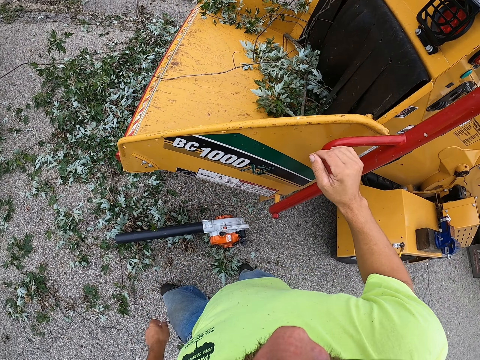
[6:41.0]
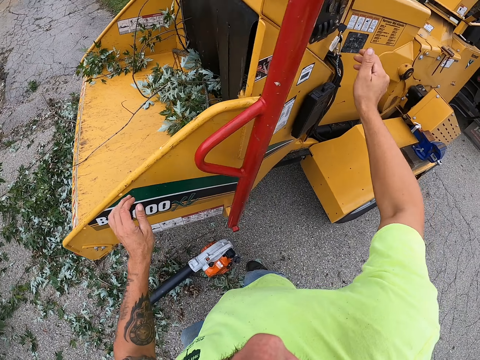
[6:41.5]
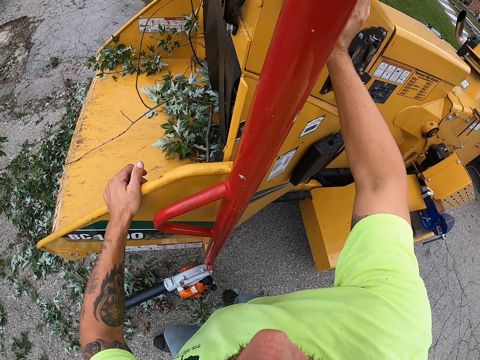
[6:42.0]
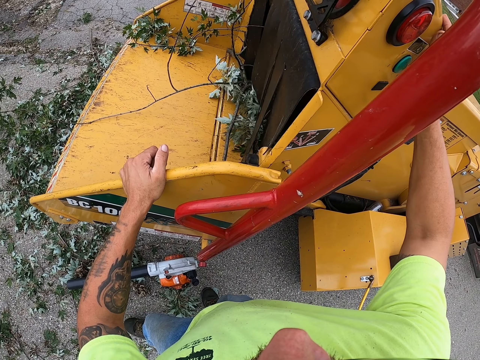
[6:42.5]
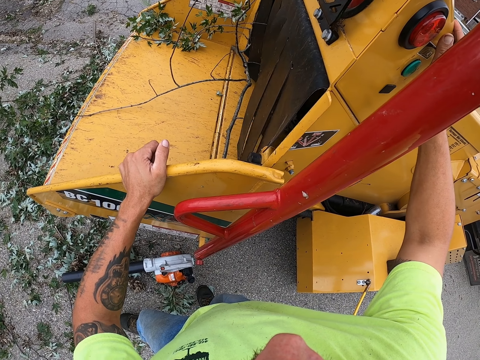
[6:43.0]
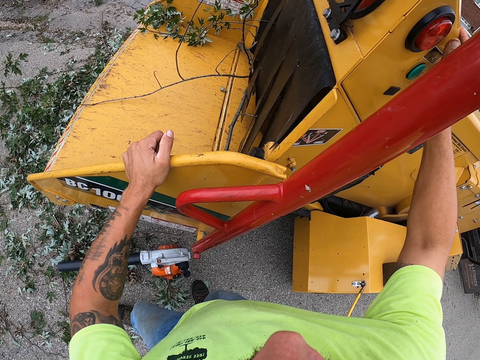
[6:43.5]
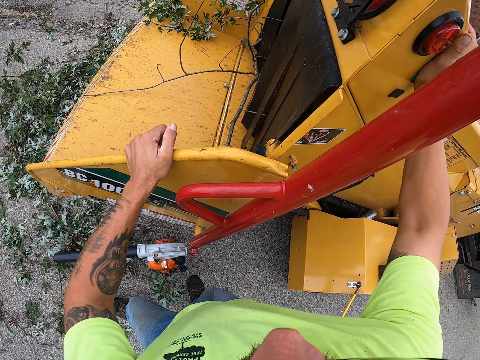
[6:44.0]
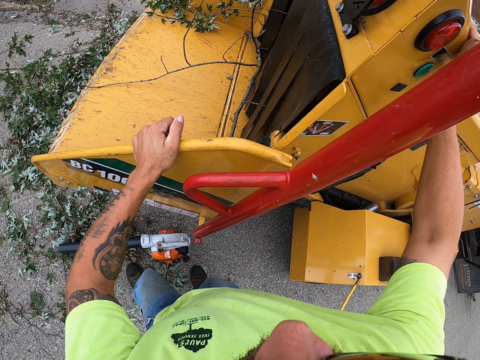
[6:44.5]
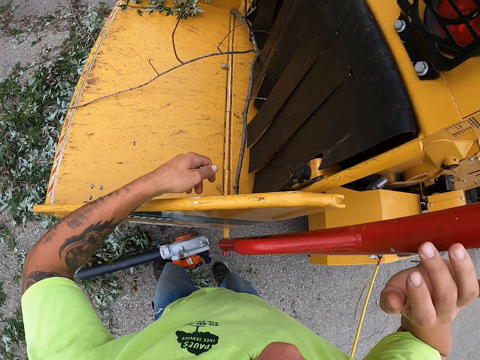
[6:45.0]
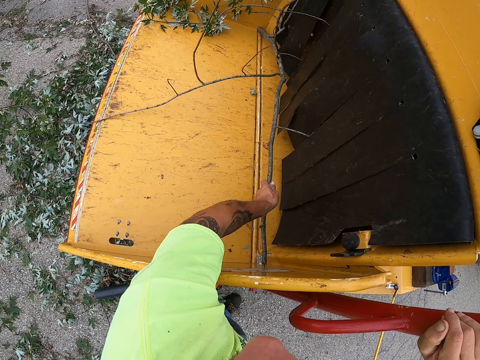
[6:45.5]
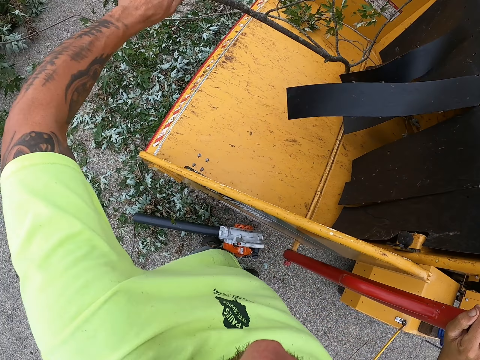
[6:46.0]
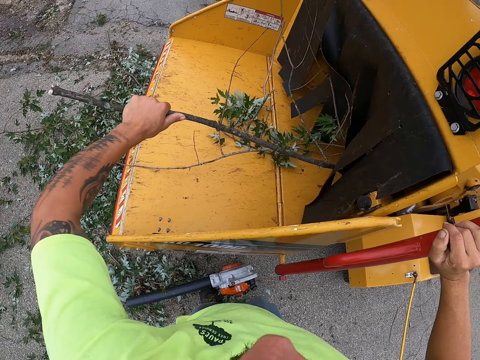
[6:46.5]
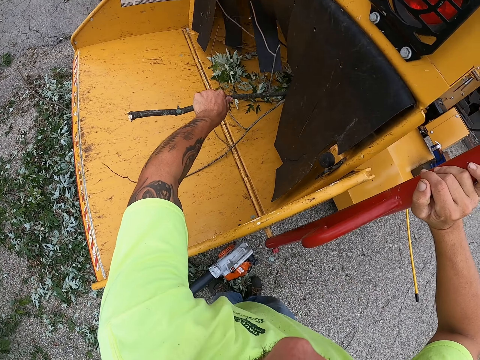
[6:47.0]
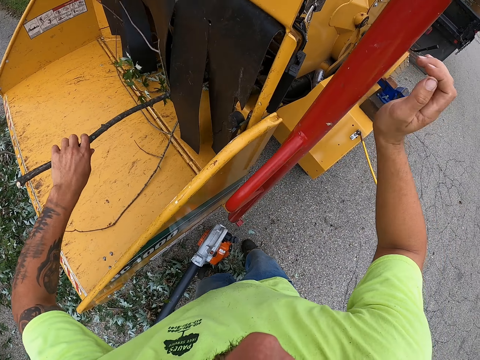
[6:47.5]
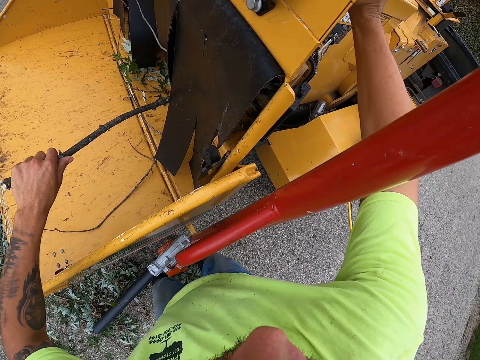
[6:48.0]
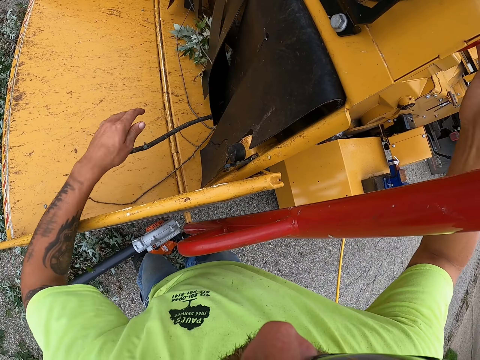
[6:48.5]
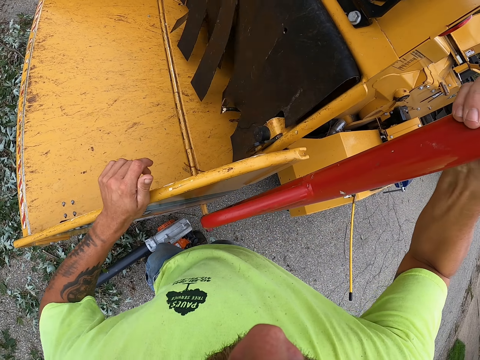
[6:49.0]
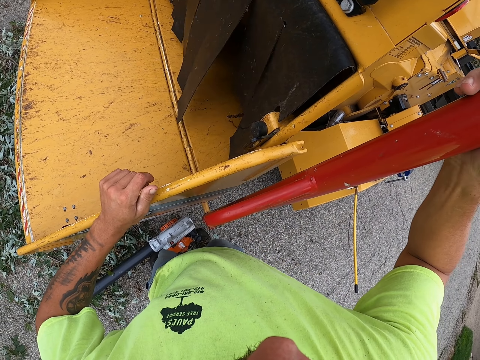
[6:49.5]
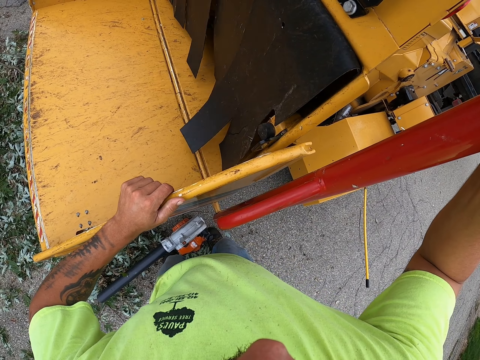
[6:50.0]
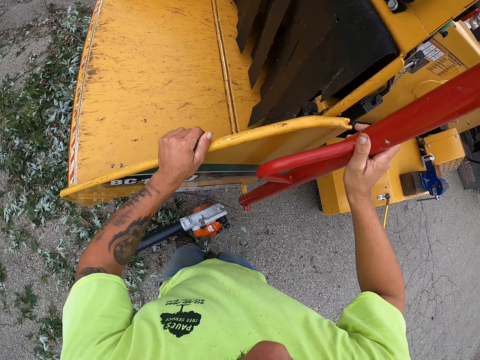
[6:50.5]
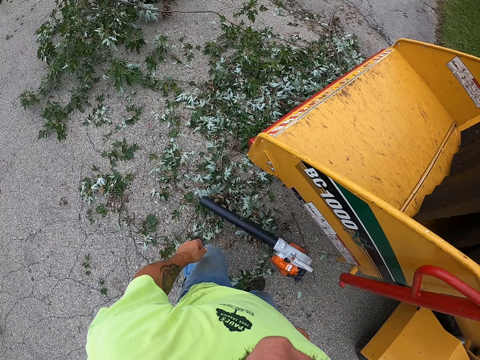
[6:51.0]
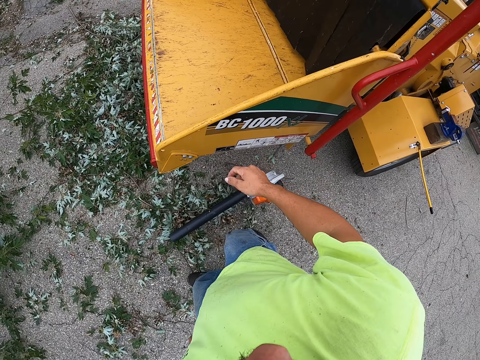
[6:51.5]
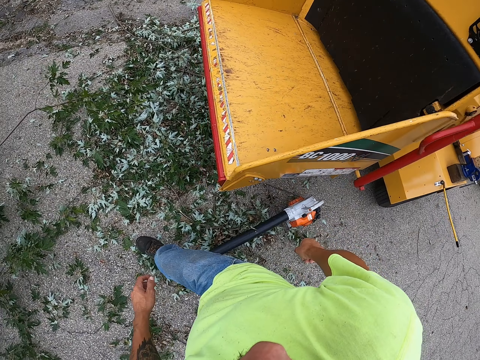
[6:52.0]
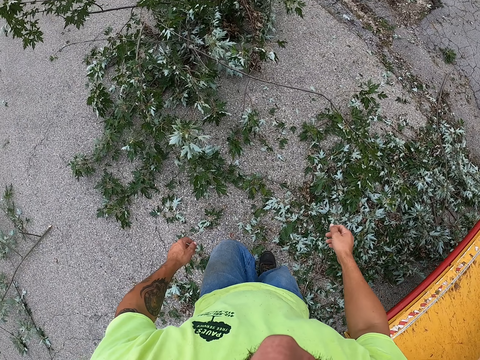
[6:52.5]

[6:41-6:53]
The camera wearer pushes a stick into the wood chipper with his left hand. He operates the wood chipper with his right hand.

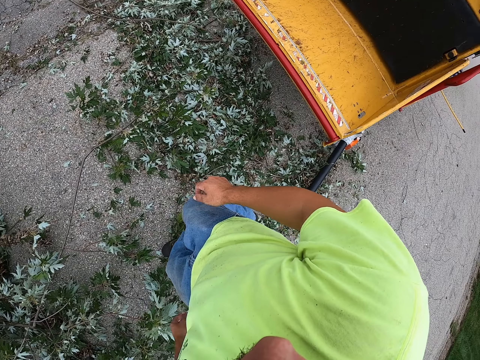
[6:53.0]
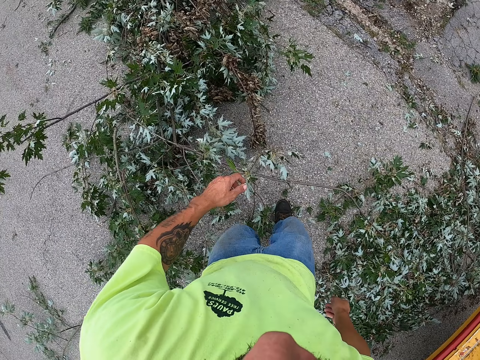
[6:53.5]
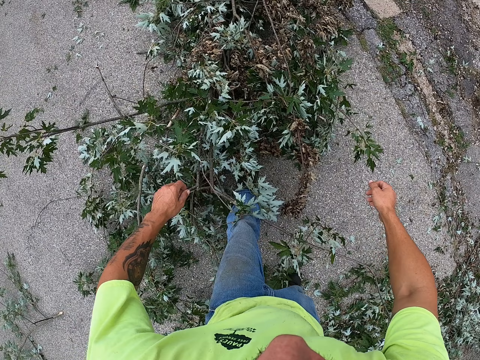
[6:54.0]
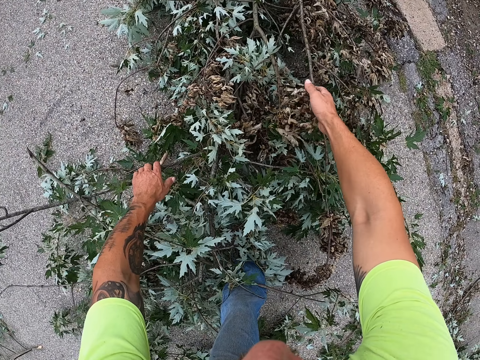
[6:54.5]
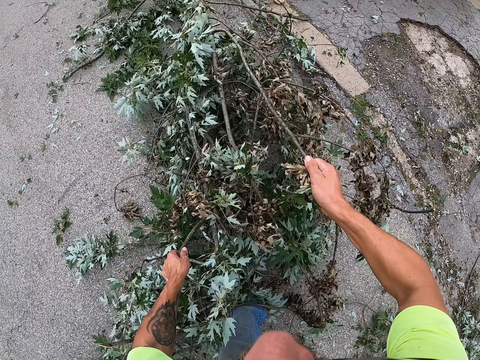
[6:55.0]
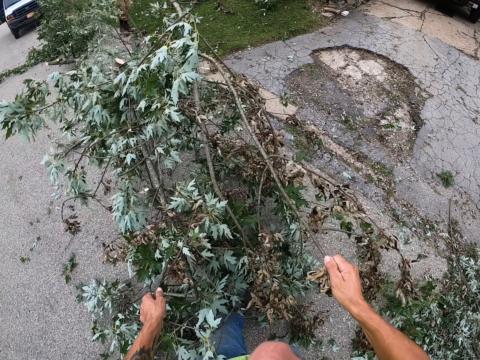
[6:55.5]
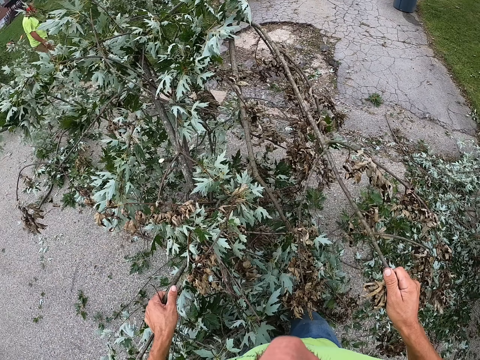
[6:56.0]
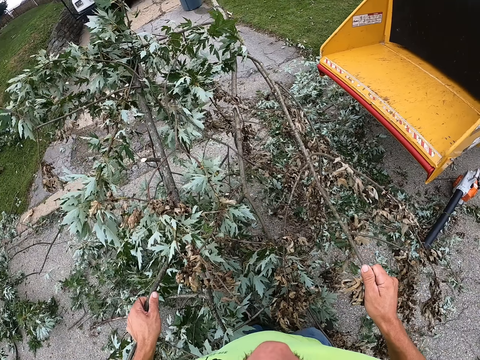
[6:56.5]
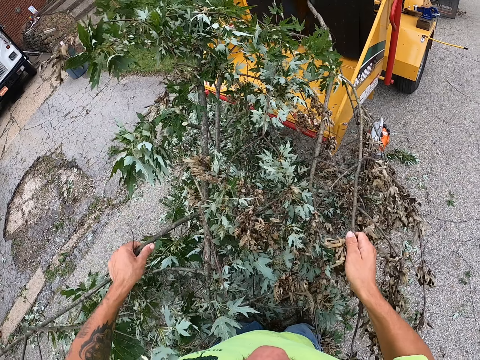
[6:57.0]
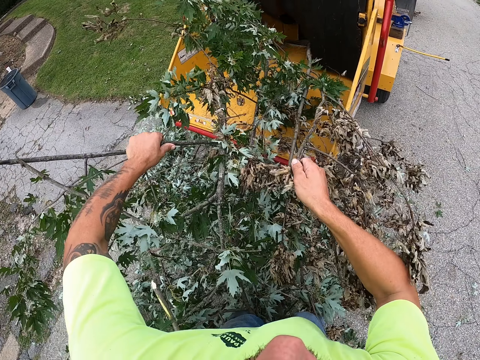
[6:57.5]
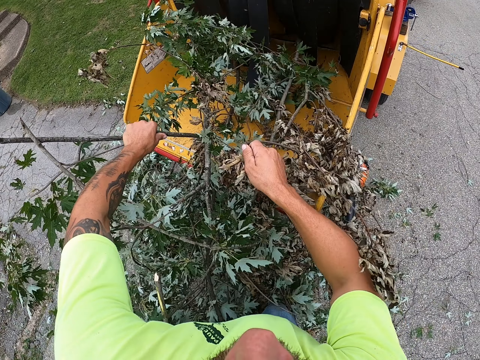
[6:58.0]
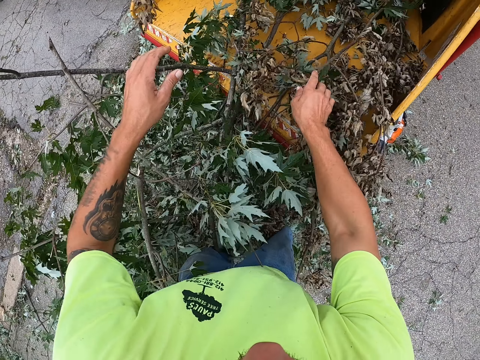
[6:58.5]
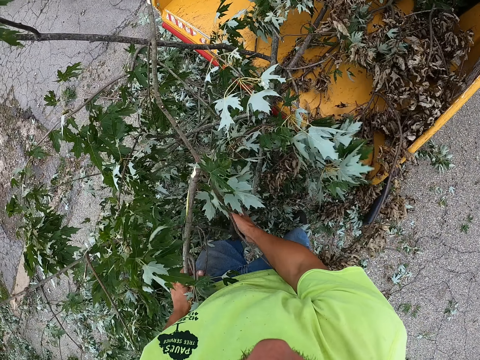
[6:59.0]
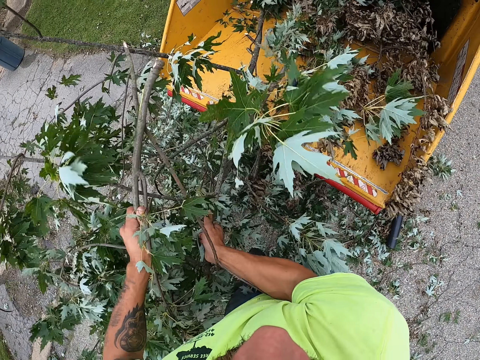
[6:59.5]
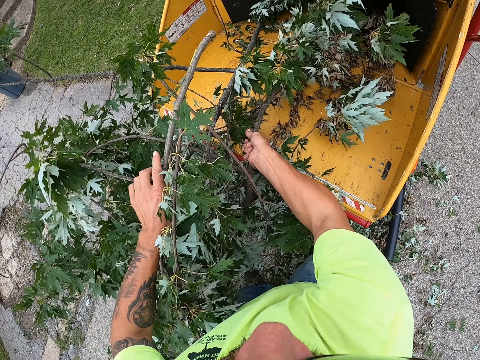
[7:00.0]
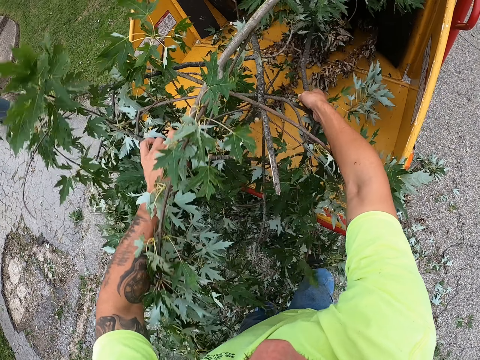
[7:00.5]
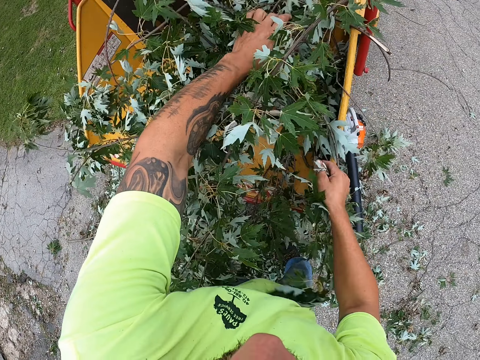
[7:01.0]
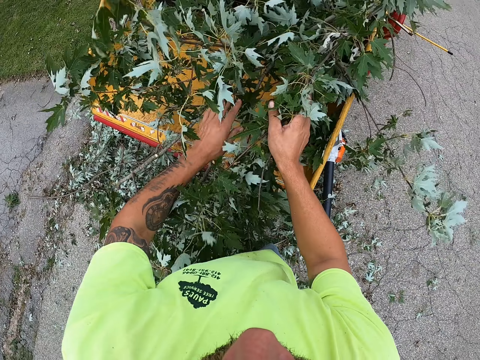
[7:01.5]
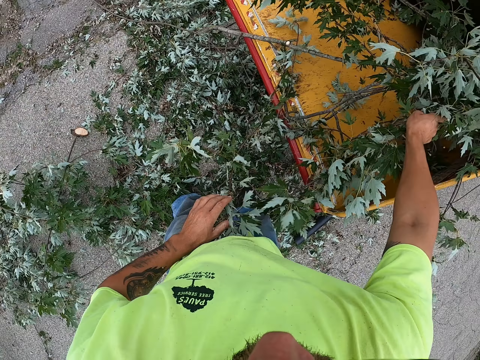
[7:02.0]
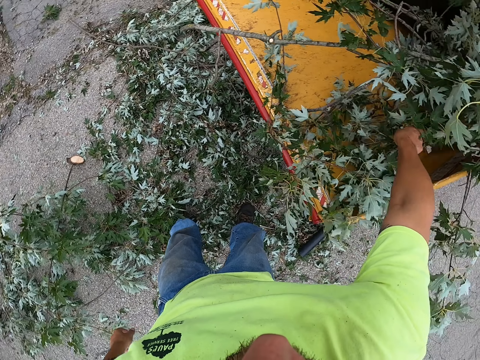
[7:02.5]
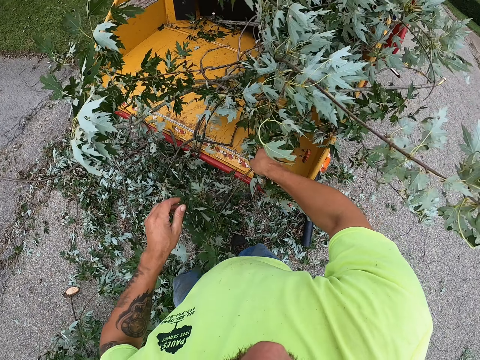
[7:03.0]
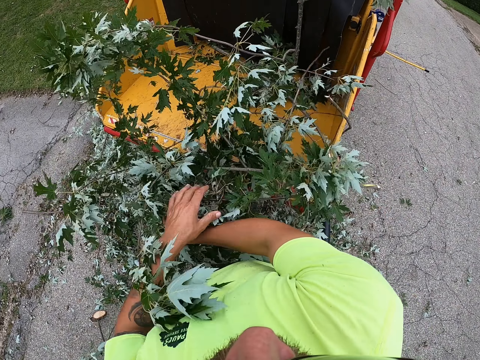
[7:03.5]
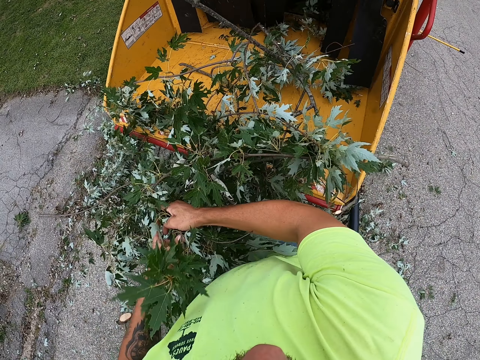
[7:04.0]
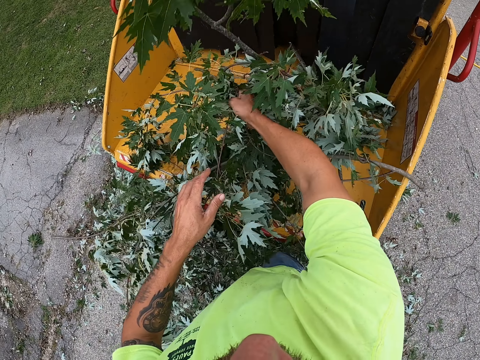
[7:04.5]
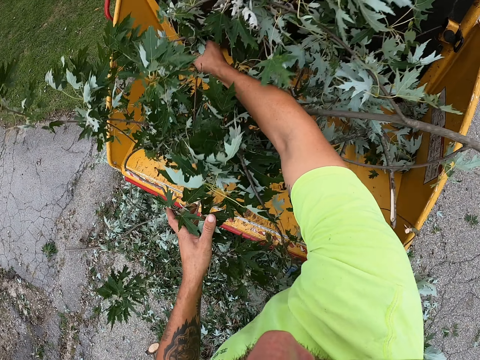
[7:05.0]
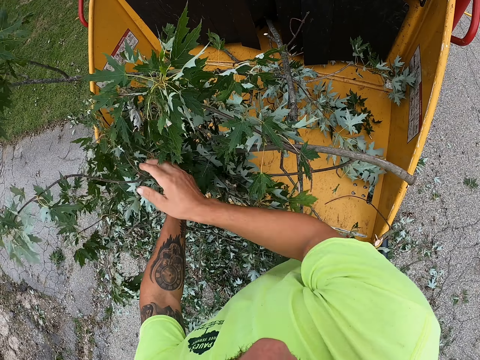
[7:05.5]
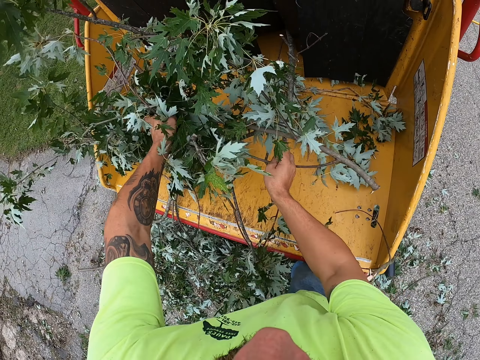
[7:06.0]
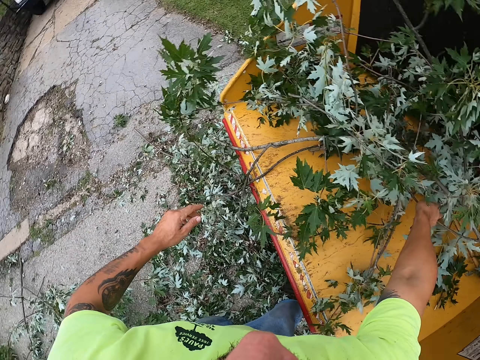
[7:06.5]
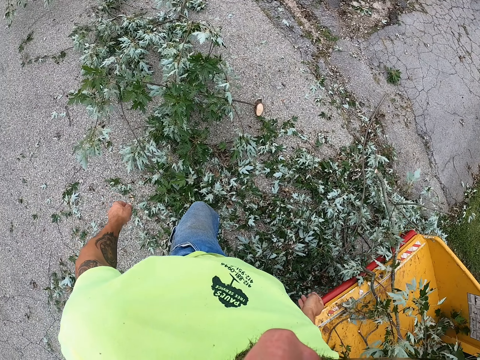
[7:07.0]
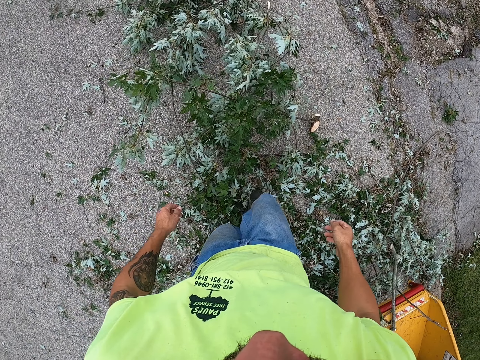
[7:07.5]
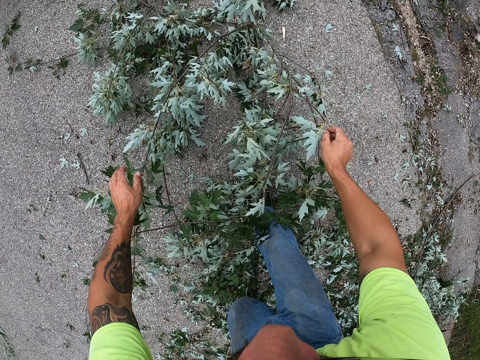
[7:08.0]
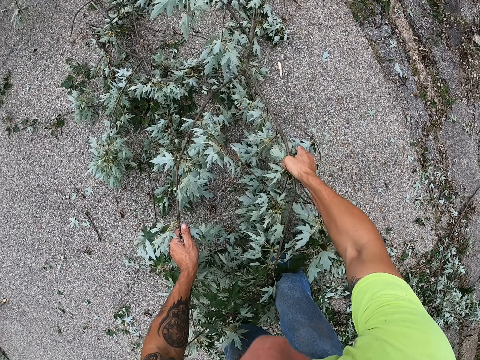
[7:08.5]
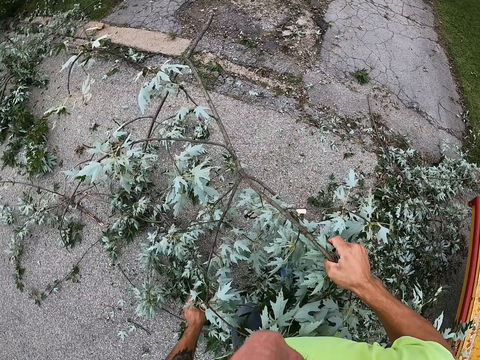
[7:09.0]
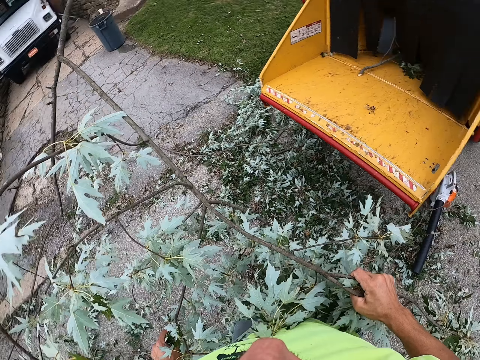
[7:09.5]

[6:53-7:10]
The camera wearer packs some shrubs from the ground with his hands. He drops the shrubs in the wood chipper with both hands. He pushes the shrubs into the wood chipper with both hands. He walks. He packs some shrubs from the ground with his hands.
